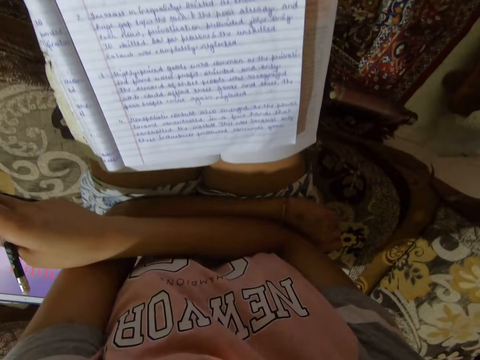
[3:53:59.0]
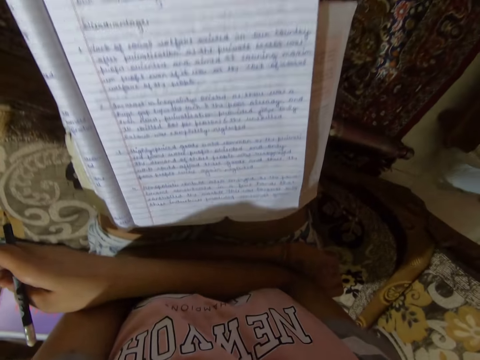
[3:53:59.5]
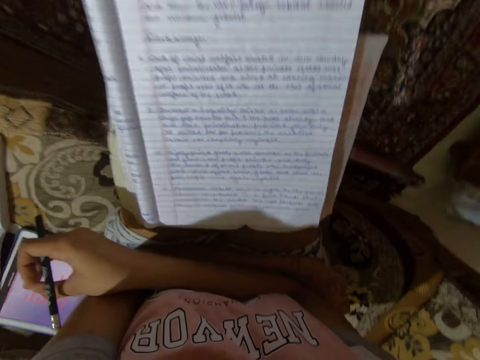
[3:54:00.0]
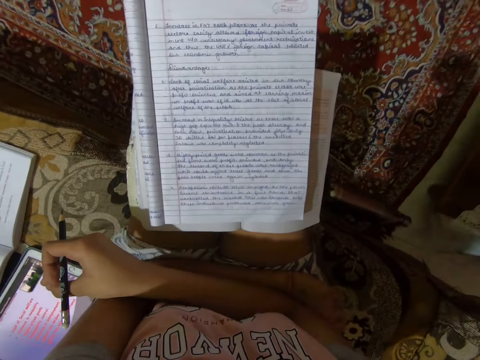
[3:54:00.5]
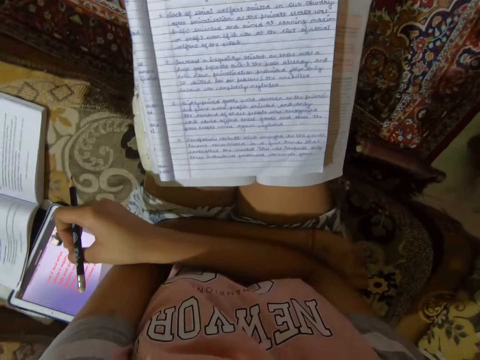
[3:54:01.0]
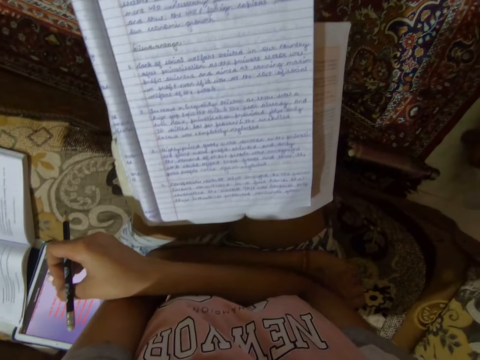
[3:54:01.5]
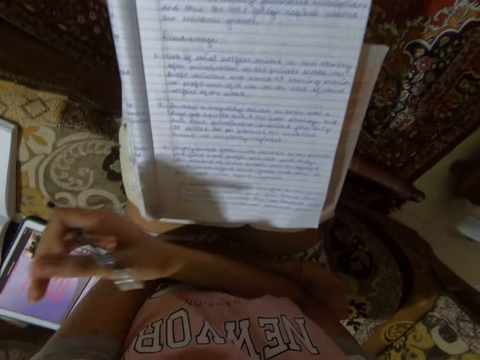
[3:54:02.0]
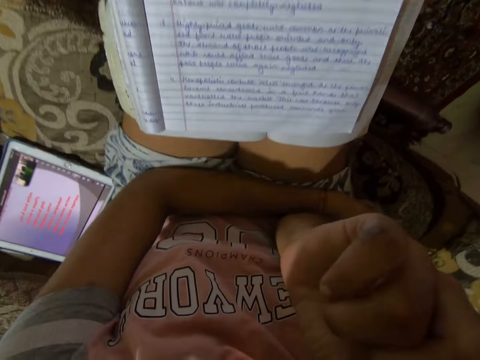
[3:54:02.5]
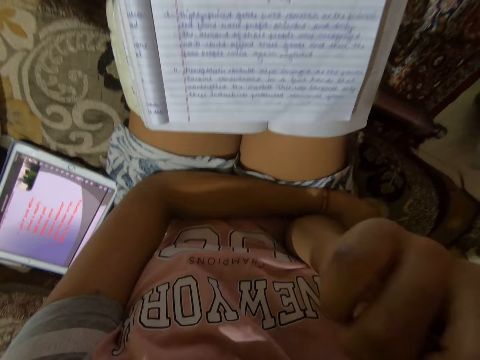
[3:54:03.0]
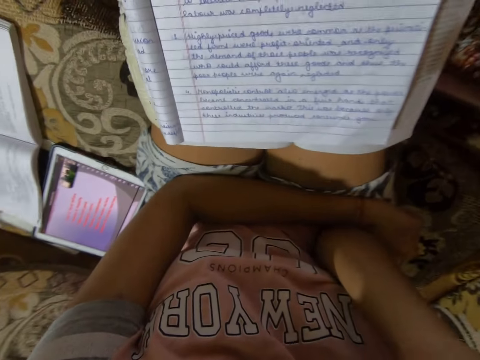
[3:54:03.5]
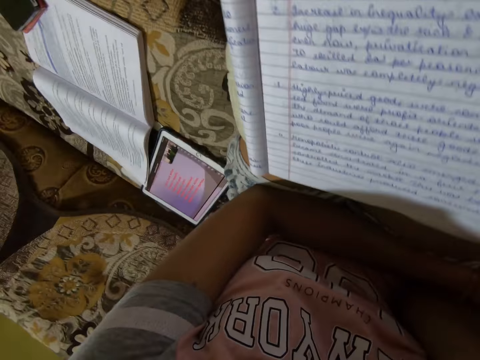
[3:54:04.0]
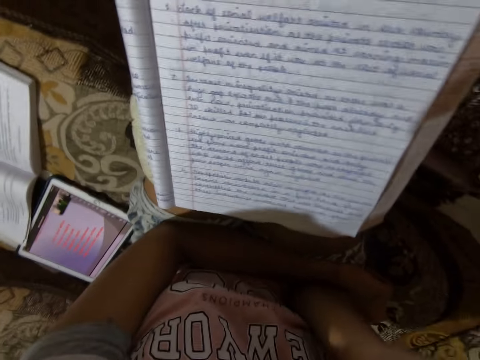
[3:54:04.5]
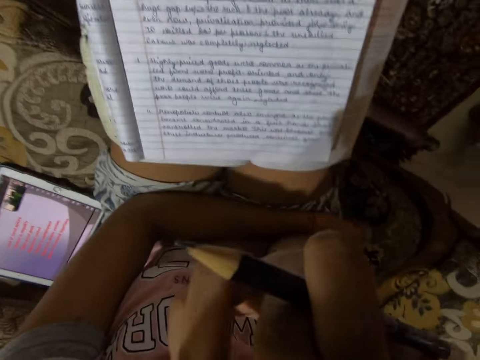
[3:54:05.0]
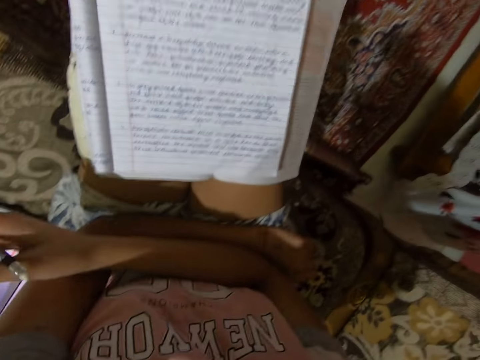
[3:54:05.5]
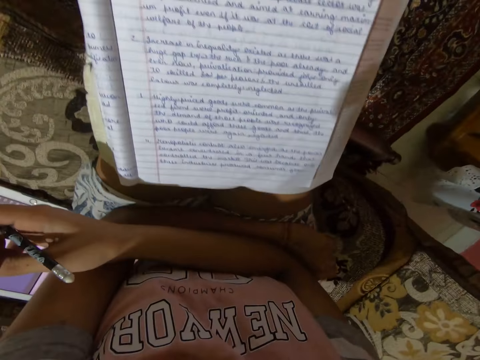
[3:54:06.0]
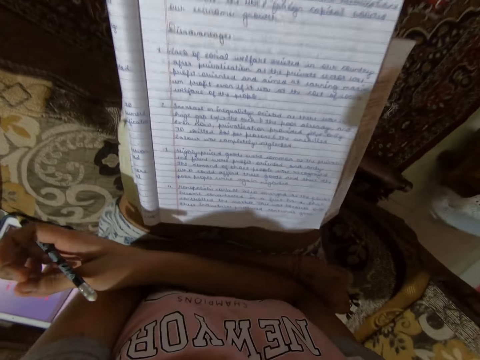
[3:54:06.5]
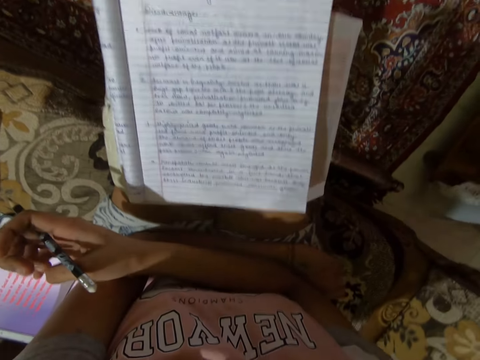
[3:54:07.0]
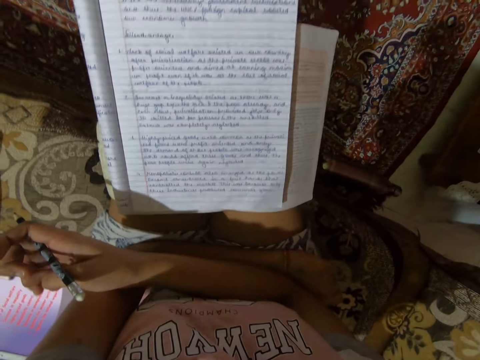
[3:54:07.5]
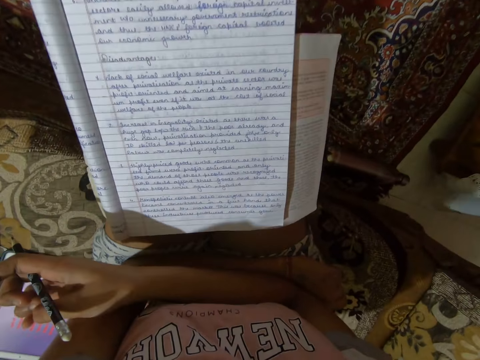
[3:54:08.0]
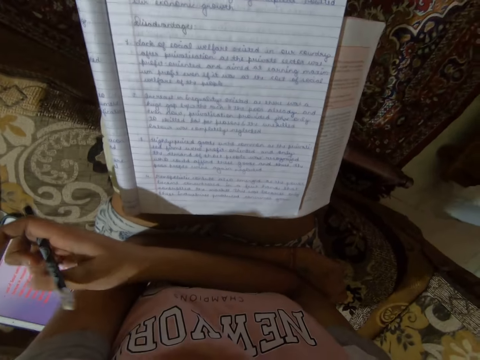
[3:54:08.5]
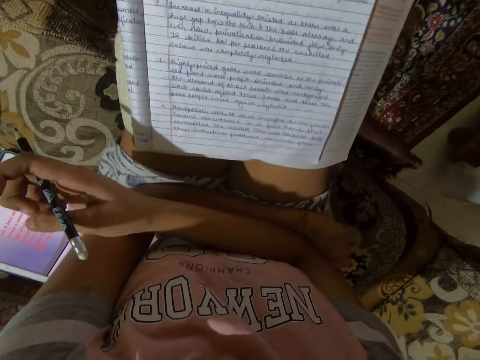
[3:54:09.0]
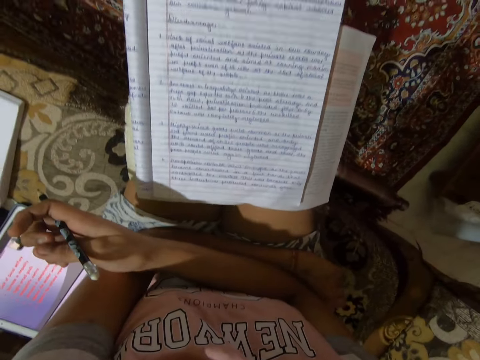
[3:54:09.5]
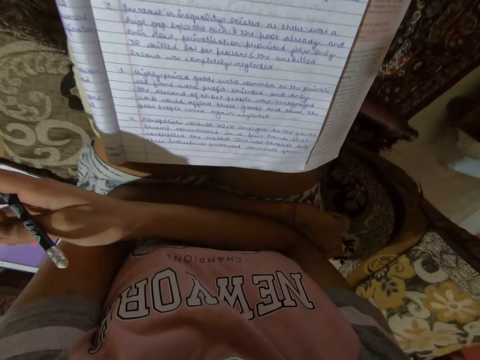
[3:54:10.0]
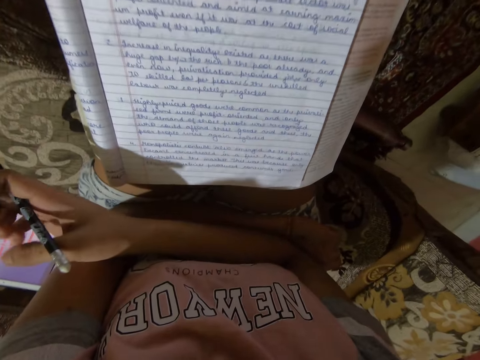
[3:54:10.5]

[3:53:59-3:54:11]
The camera wearer holds a pencil. They raise the right hand and put the right hand on the left hand.

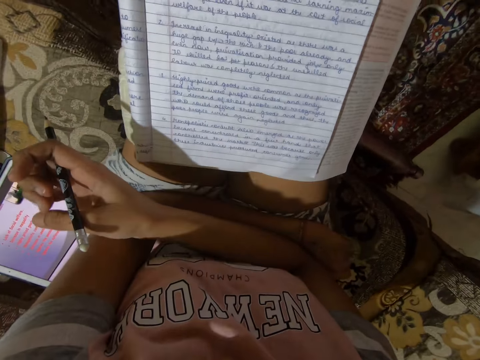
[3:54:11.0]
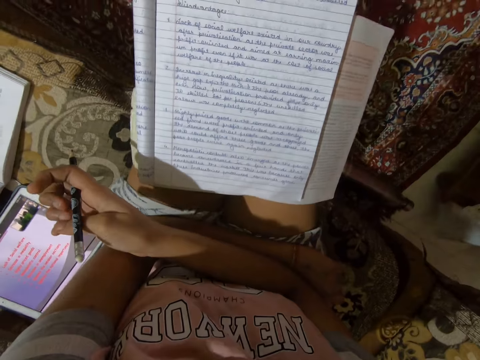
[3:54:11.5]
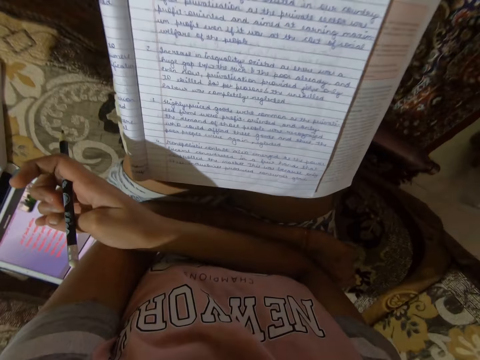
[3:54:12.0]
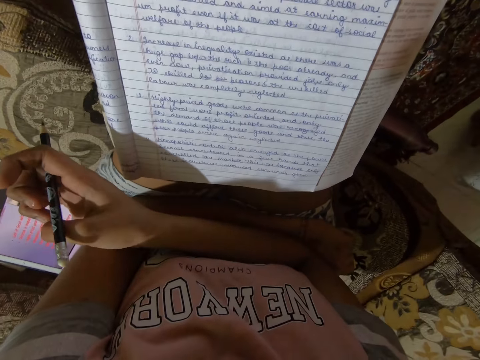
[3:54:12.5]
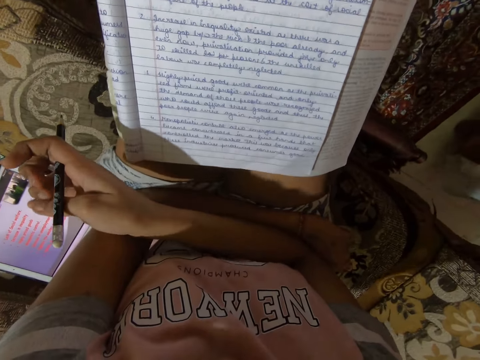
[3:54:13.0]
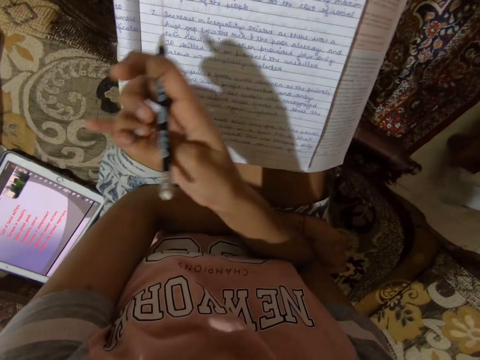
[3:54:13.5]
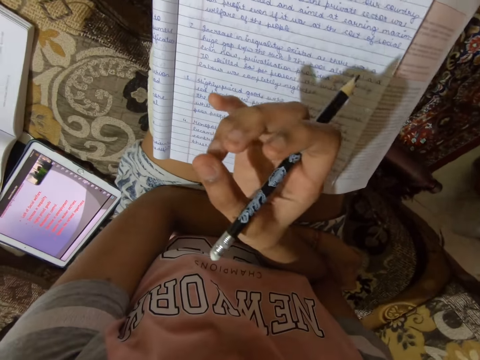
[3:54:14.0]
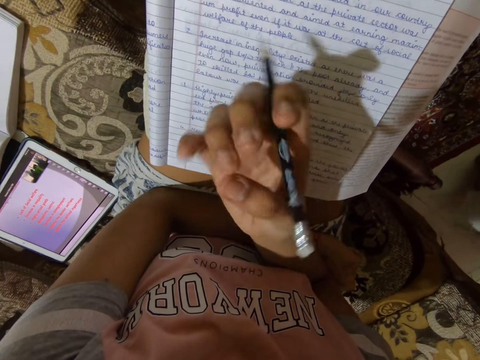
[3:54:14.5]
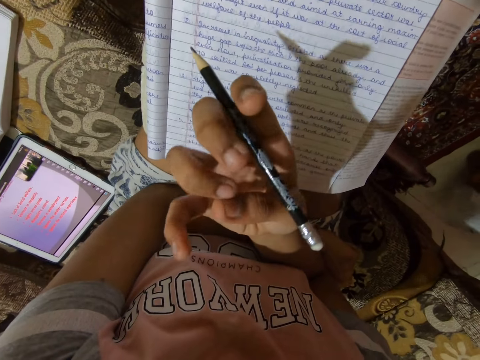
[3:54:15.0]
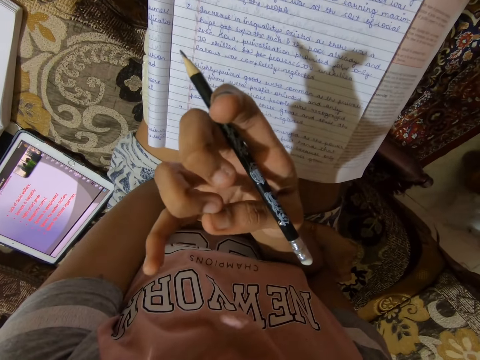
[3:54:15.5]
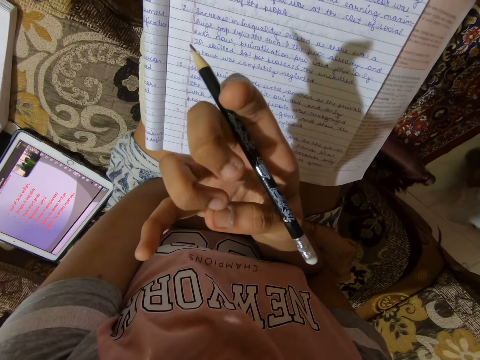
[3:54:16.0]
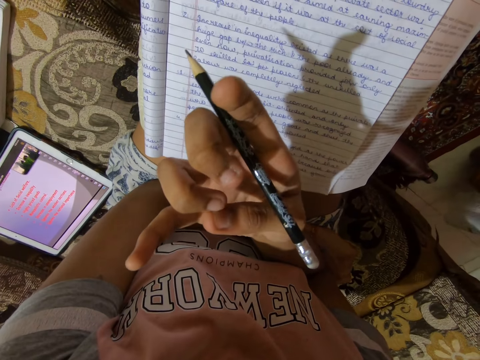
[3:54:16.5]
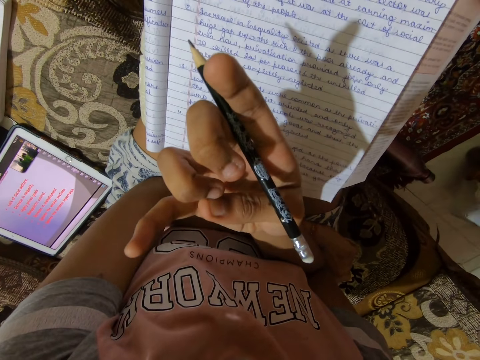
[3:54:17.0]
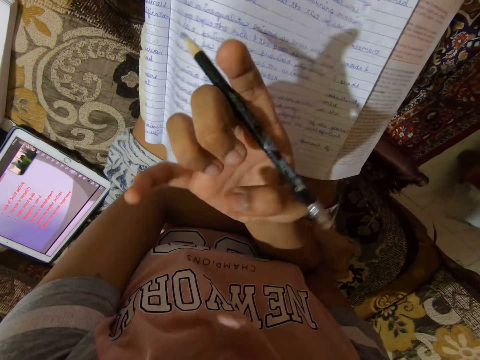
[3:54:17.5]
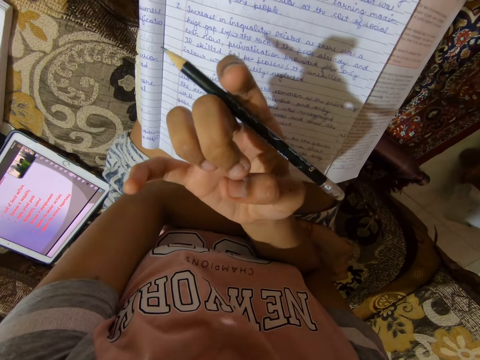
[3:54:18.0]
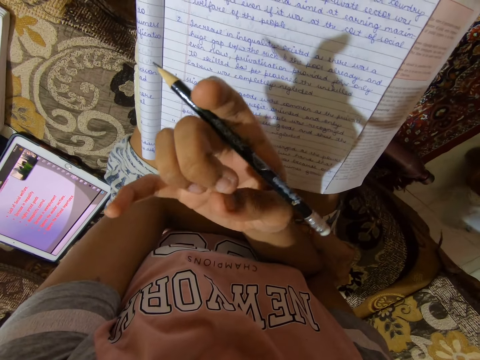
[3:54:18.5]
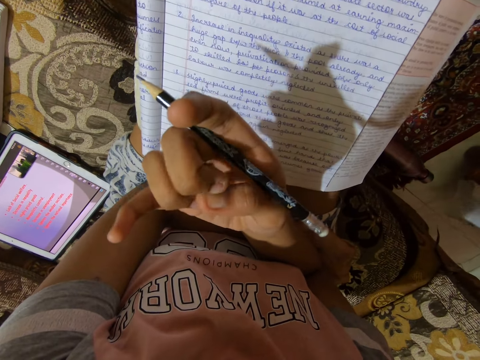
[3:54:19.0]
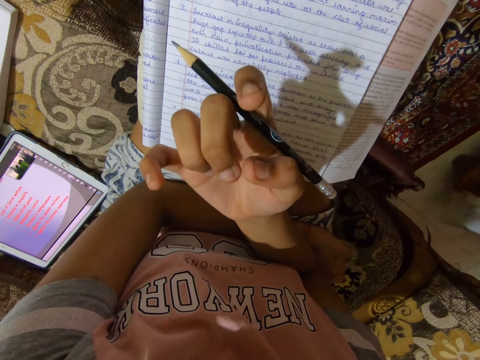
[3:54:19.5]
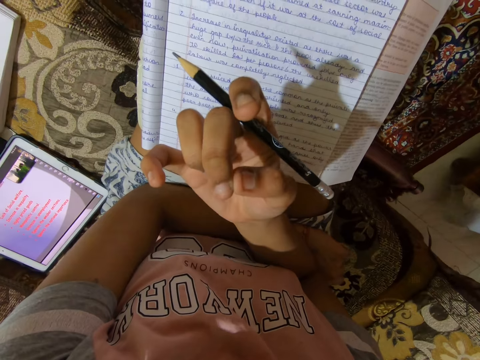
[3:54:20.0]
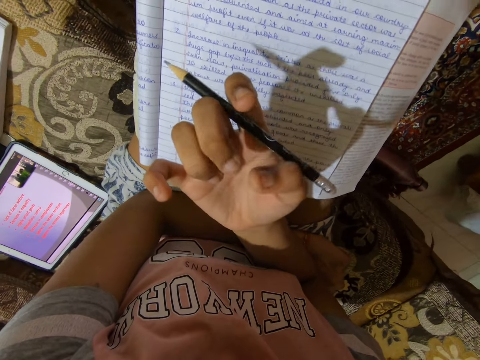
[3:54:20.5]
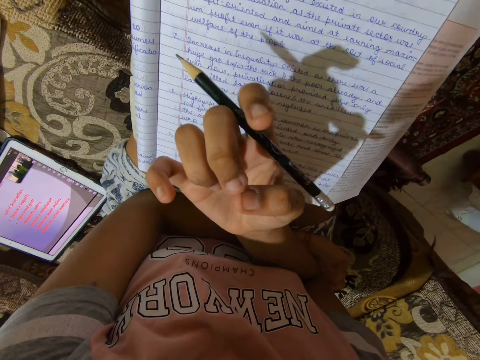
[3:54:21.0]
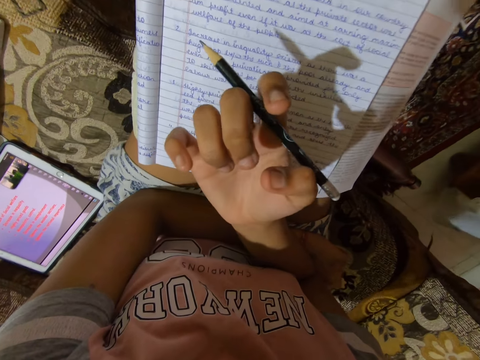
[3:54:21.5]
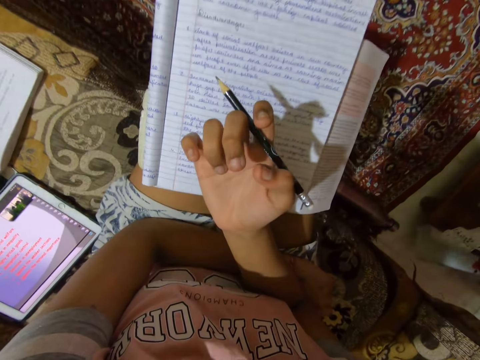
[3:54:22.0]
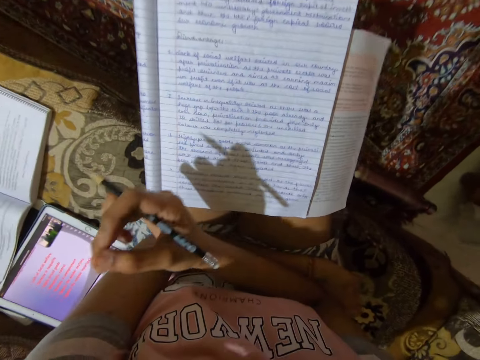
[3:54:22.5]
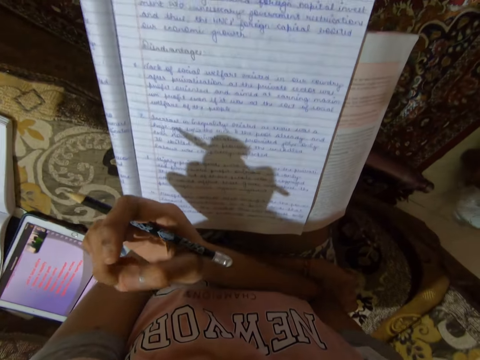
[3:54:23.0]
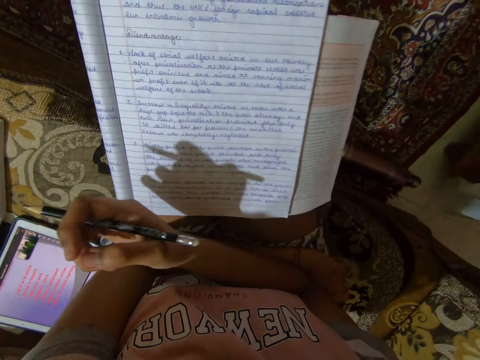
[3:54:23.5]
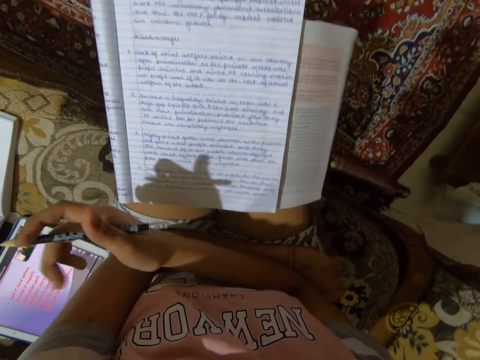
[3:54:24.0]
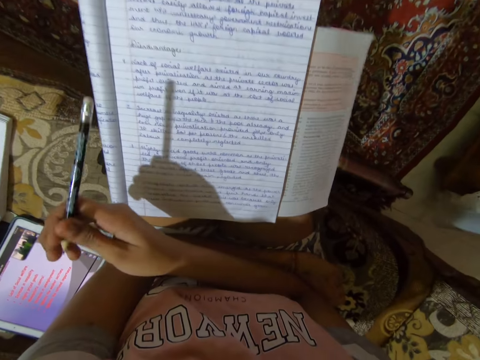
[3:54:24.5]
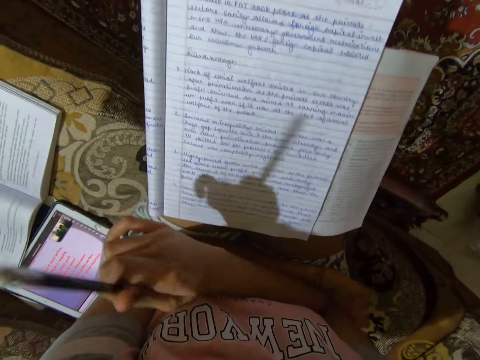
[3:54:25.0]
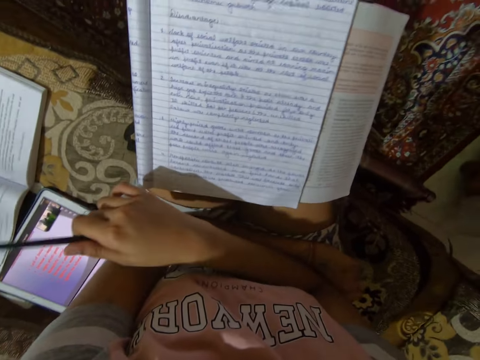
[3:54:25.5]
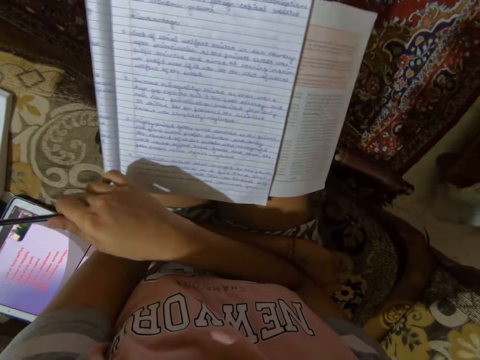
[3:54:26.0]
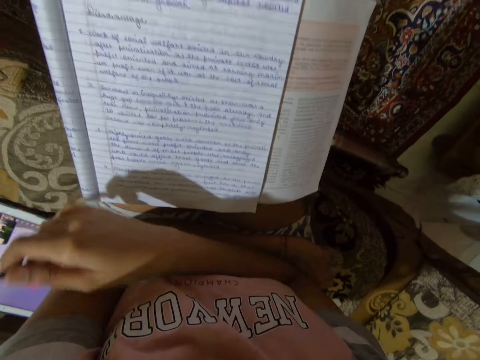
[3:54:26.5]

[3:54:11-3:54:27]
The camera wearer raises the right hand while playing with the fingers. They hold a pencil, pray with their fingers, put the hand down, and hold the pencil.
